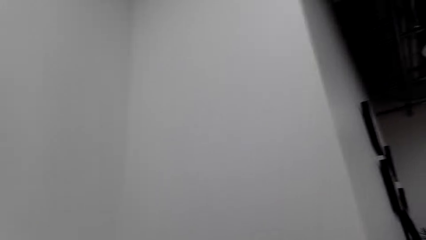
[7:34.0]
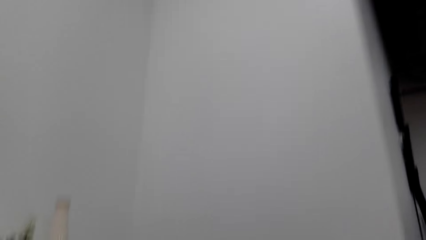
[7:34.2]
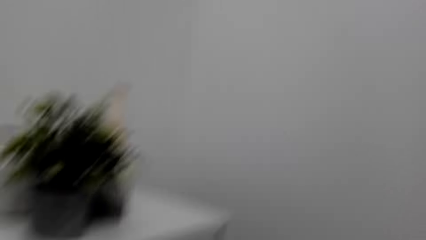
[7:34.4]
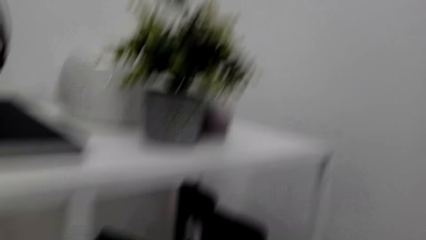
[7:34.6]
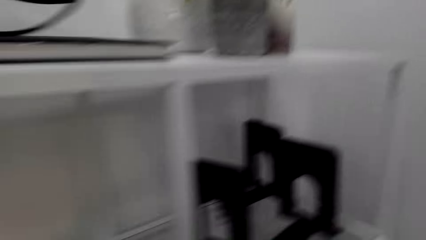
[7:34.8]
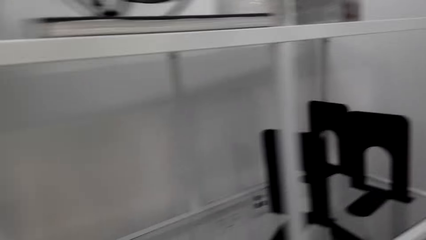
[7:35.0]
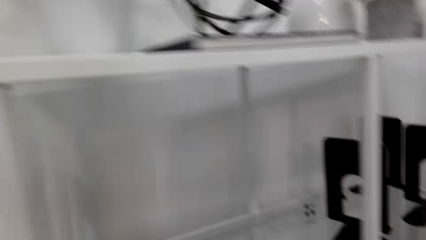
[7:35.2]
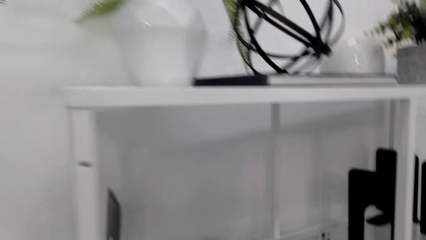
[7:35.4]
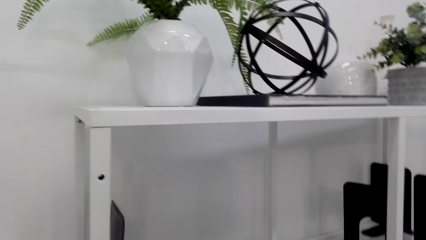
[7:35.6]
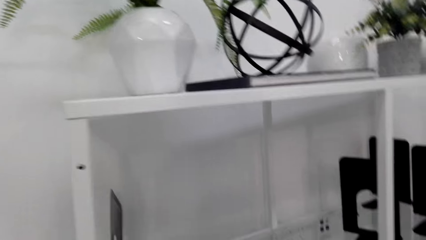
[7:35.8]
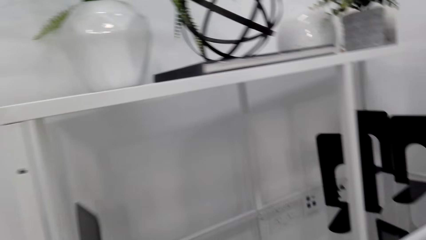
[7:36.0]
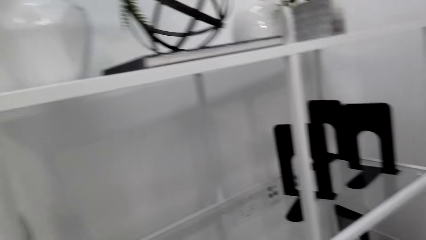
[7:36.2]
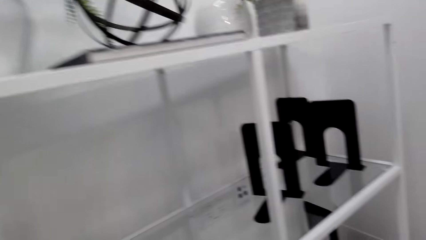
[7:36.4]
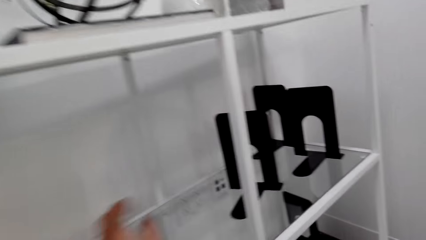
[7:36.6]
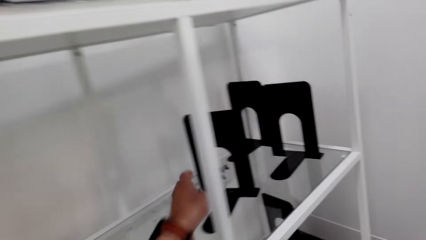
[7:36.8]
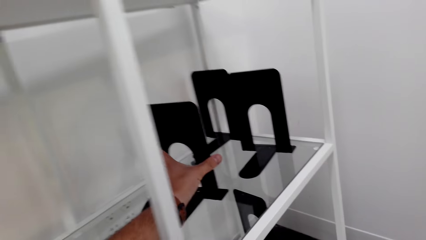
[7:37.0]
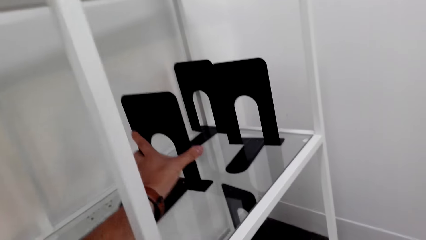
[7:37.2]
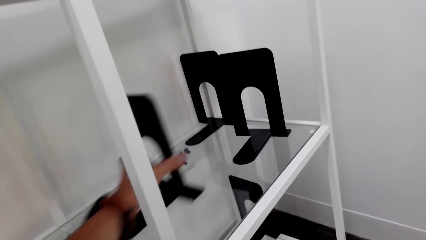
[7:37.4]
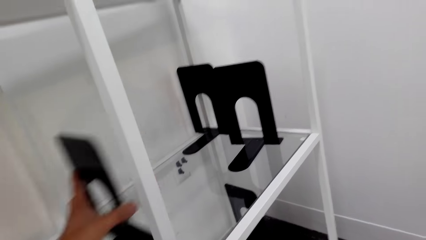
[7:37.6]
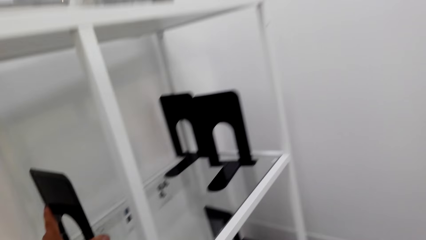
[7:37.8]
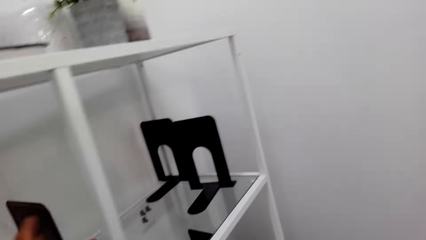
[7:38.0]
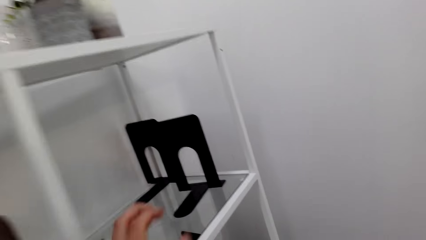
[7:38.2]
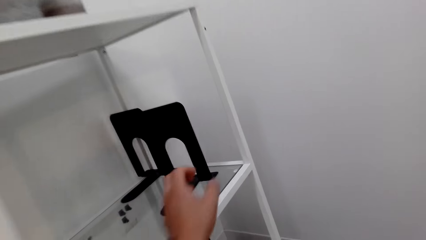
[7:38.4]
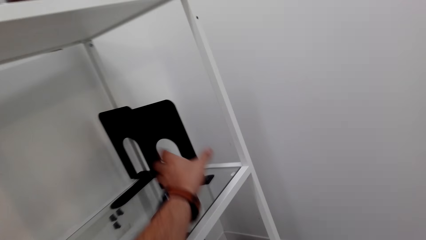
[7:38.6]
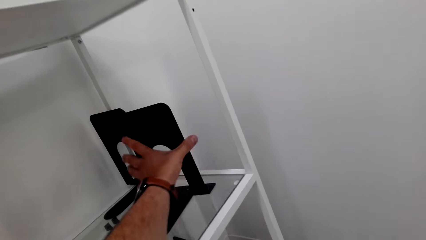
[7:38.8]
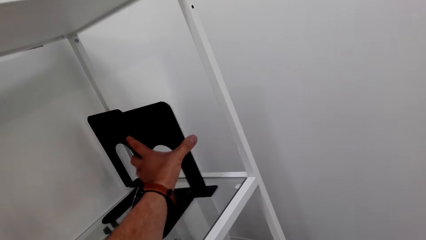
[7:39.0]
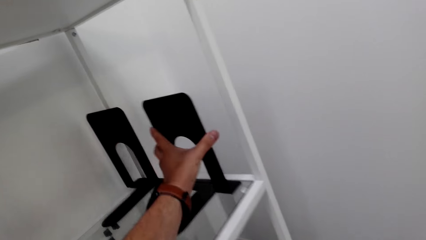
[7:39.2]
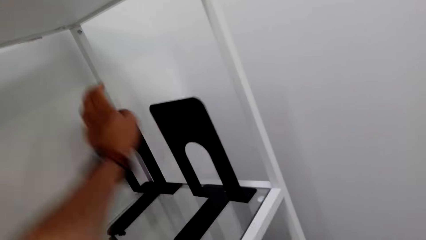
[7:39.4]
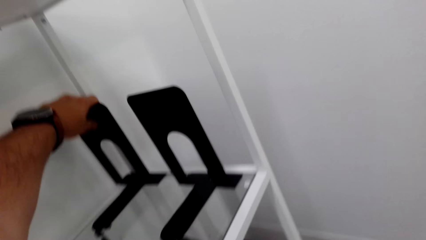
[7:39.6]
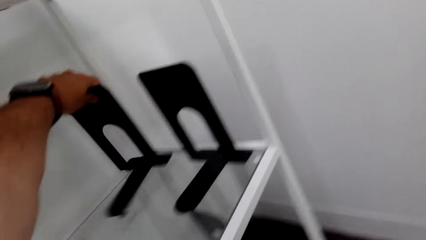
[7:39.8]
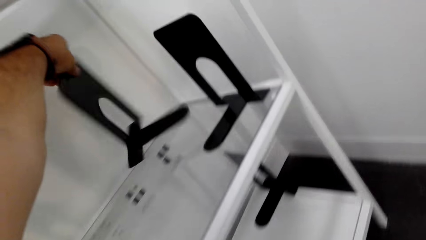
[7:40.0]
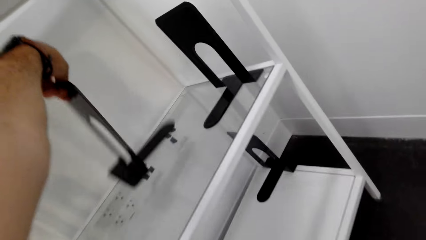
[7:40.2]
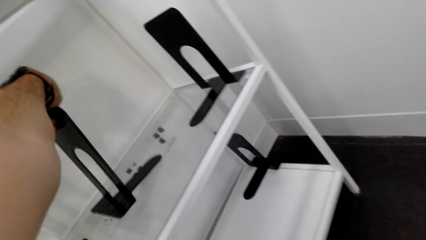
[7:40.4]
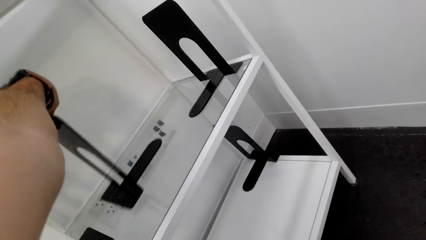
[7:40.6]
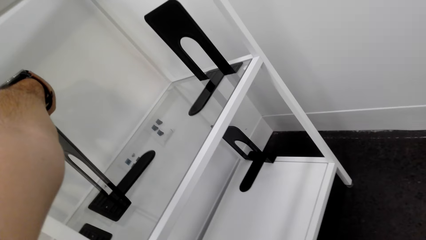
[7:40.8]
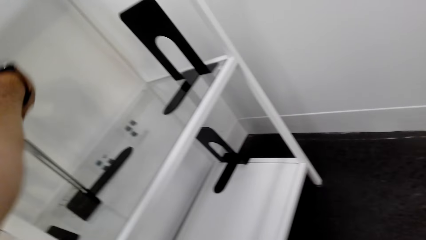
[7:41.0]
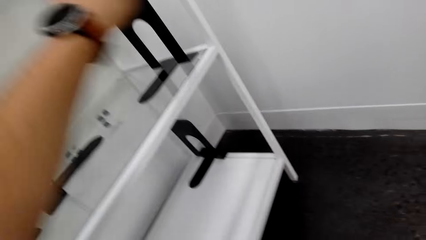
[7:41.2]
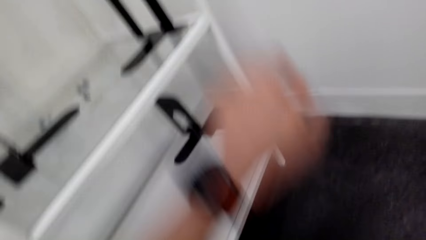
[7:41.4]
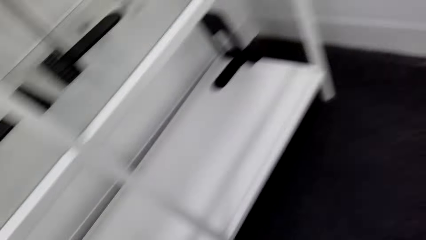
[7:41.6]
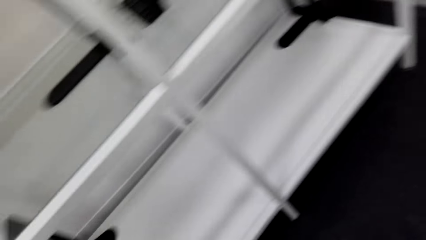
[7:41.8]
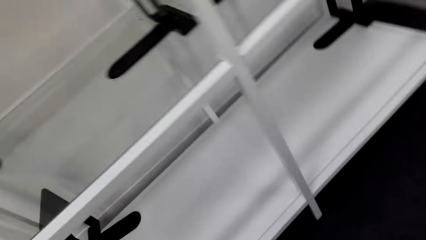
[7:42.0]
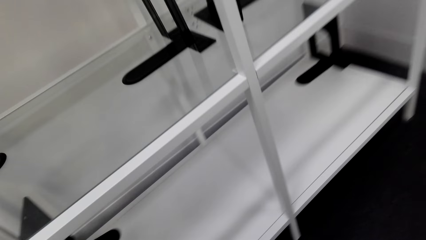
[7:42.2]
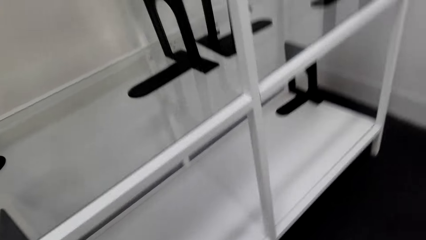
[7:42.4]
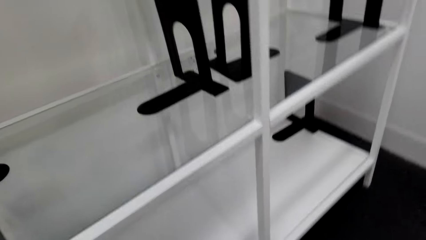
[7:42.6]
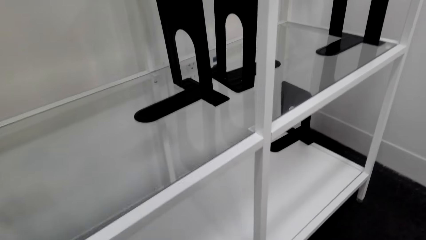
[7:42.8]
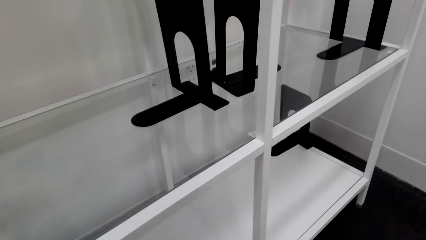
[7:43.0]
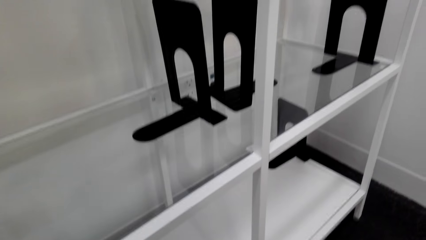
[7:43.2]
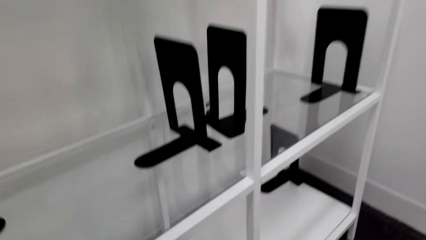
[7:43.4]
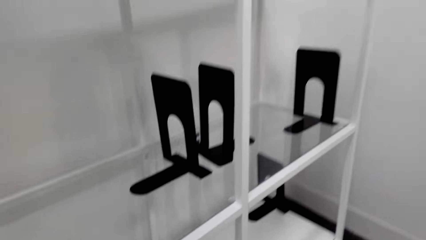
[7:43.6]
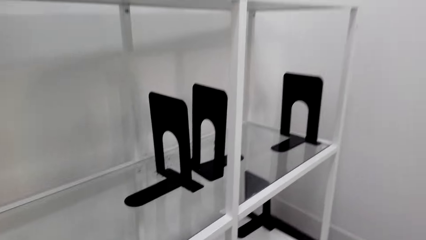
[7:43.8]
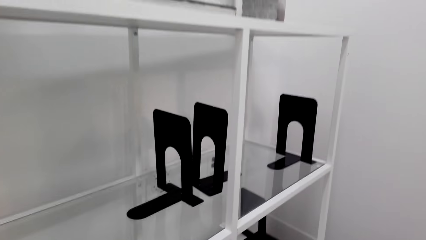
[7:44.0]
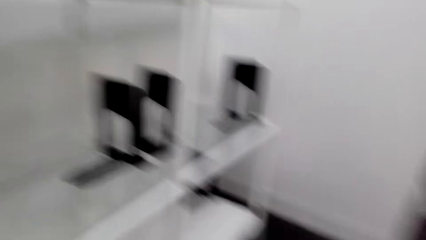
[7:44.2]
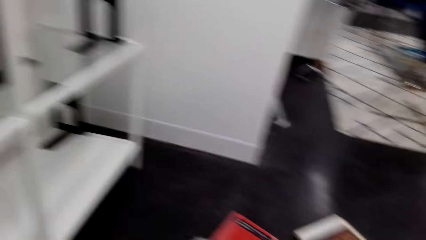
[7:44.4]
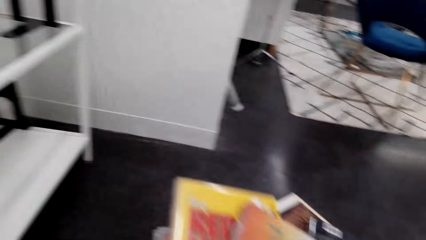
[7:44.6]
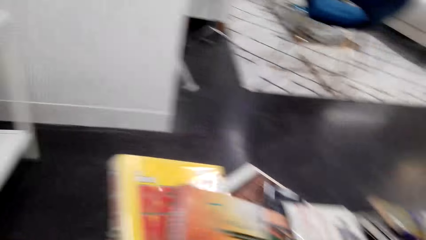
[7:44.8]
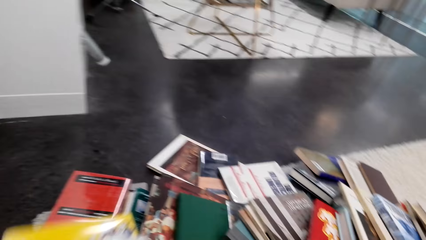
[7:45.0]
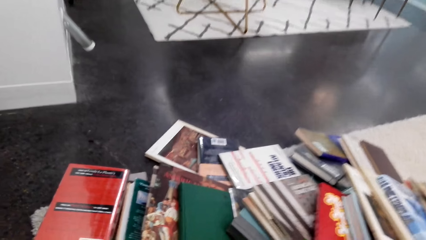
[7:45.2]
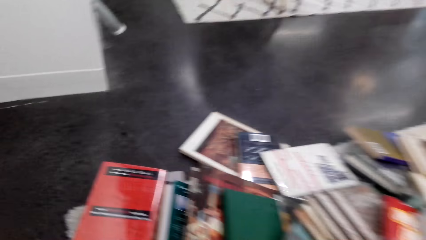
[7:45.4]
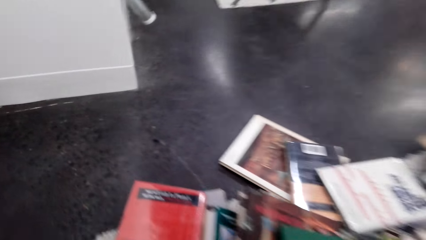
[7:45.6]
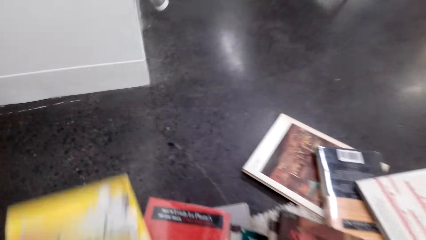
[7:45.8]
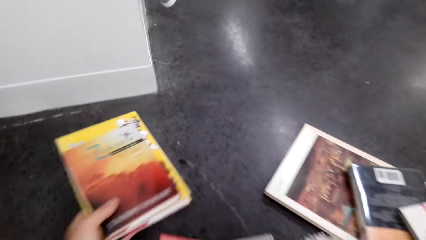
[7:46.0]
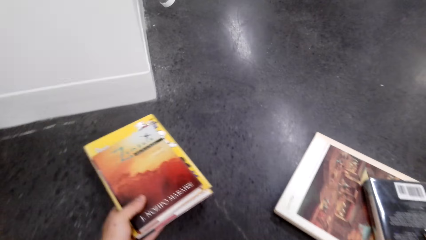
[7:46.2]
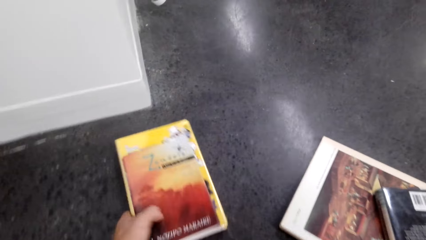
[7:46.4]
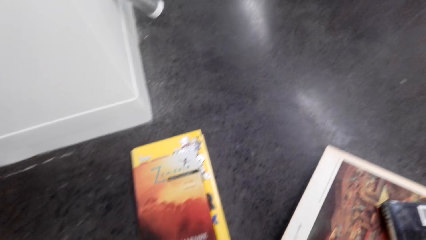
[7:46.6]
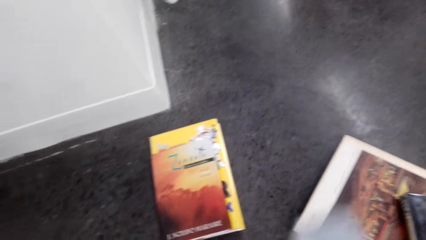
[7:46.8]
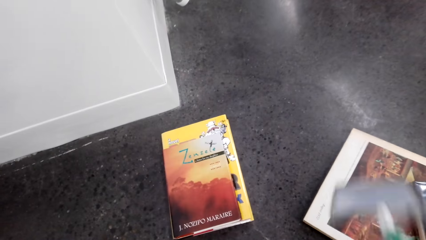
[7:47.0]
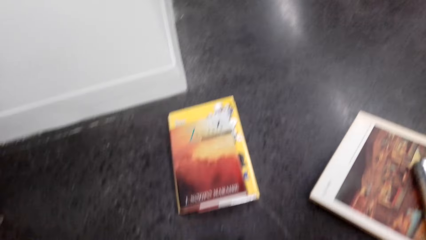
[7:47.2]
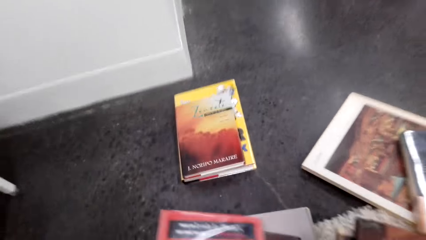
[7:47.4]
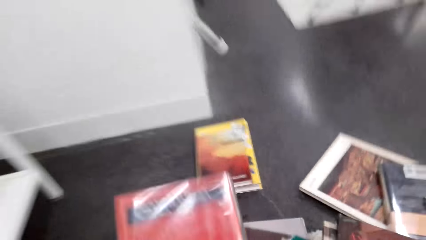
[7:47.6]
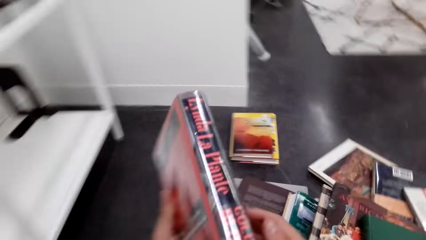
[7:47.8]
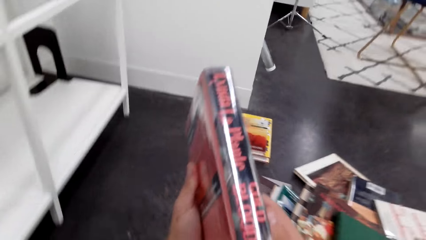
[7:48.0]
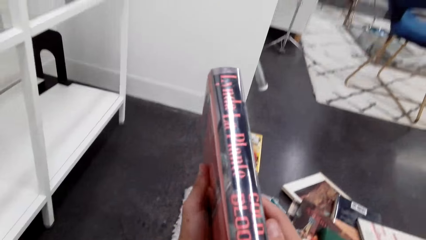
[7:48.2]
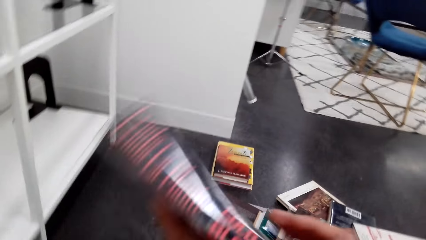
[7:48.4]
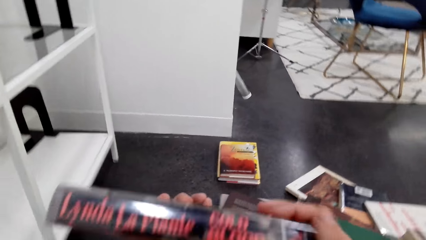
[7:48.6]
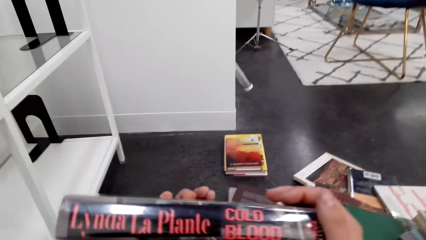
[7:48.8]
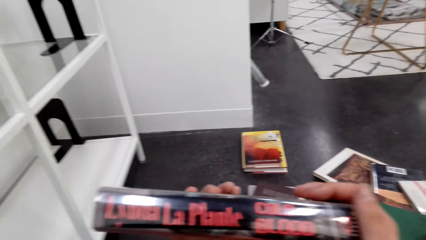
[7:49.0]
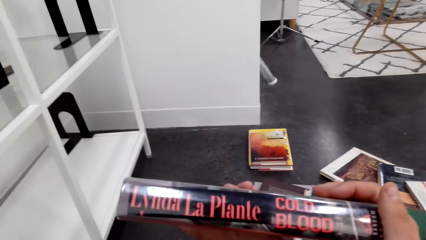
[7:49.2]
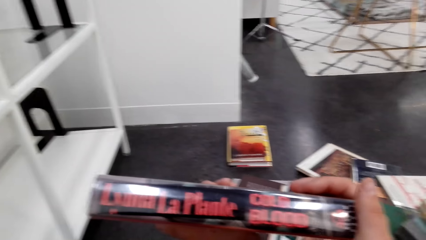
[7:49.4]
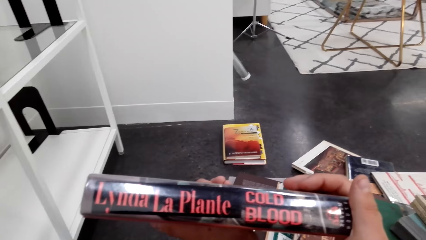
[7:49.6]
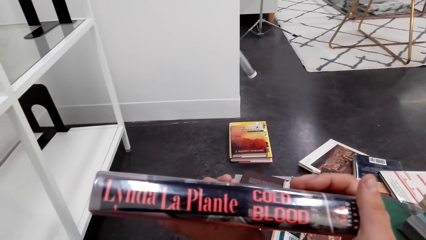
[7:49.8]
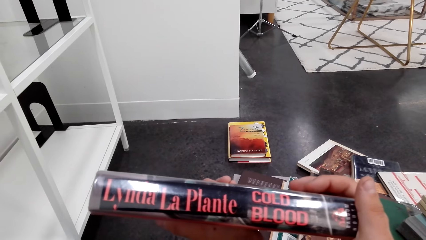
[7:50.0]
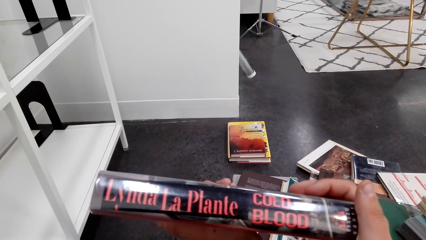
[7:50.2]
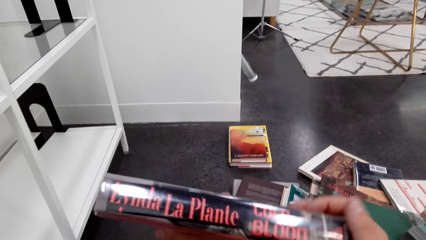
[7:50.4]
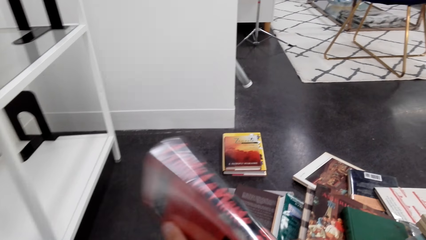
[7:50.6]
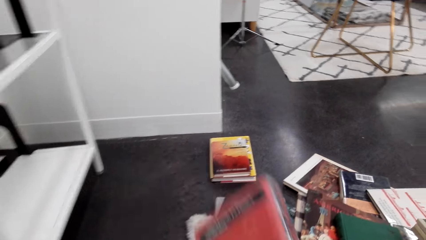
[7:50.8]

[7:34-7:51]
The camera wearer pulls a bookend. They take the metal book stand. They push the bookend. They move the bookend. They put books on the floor. They take the novel books on the floor.
